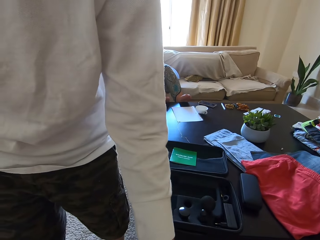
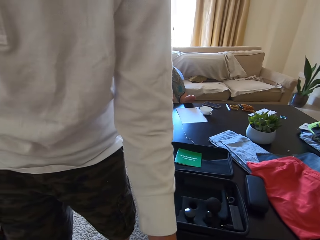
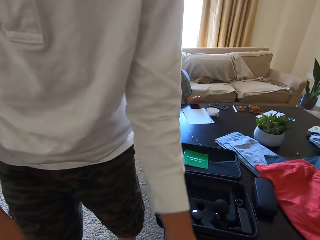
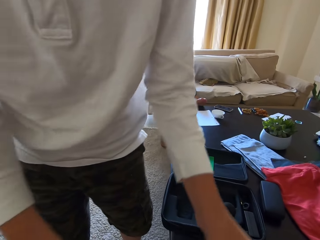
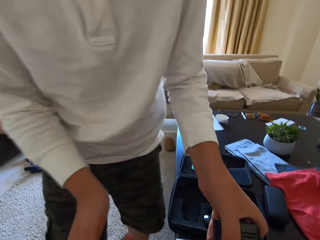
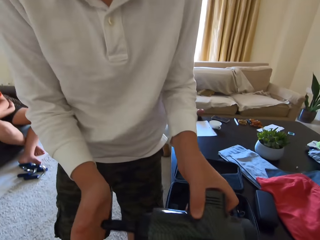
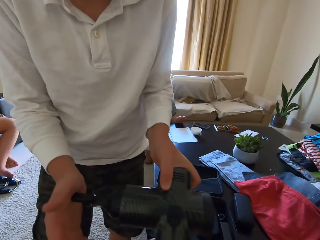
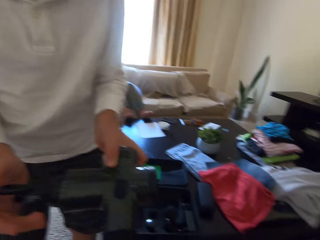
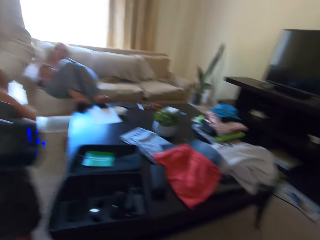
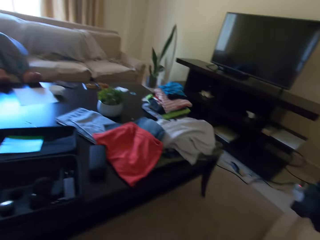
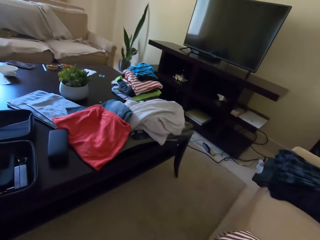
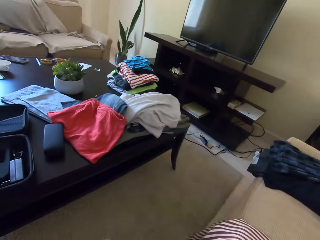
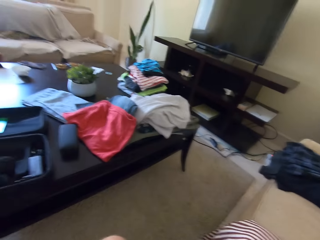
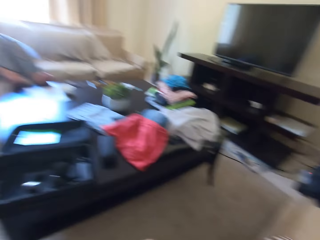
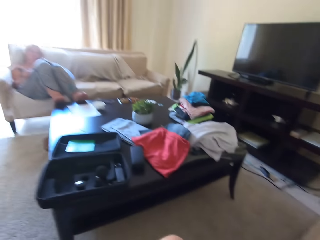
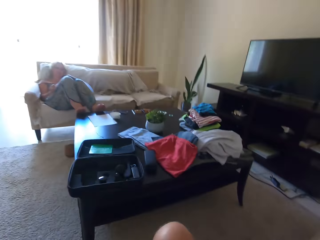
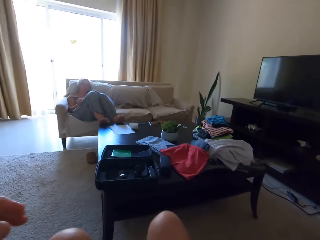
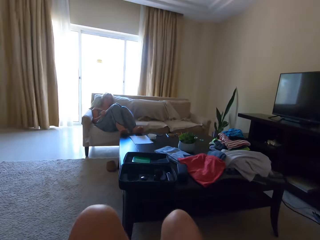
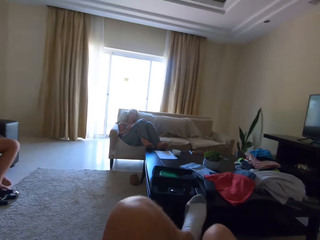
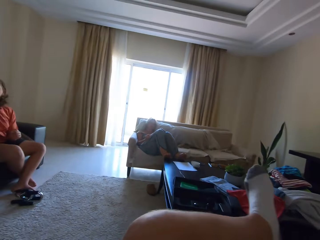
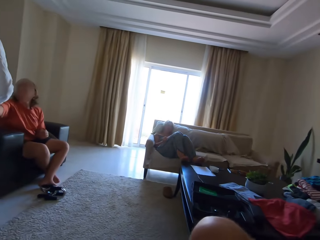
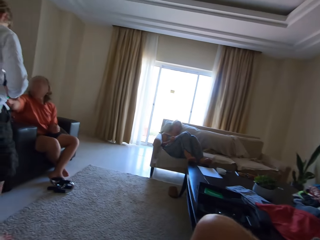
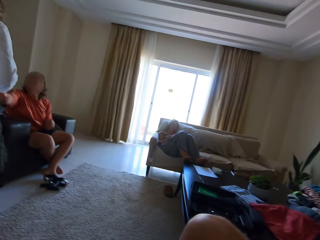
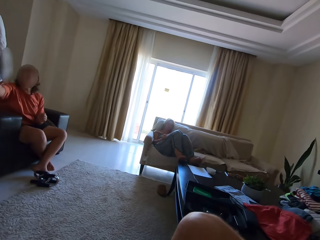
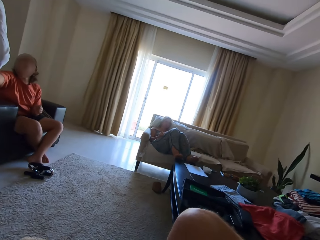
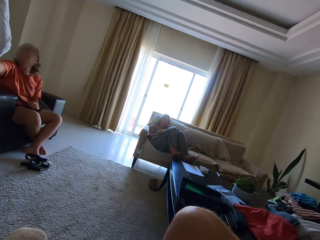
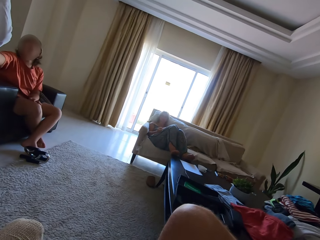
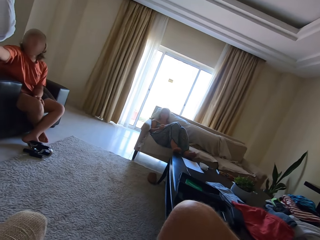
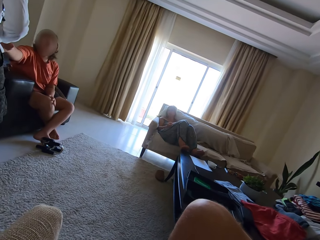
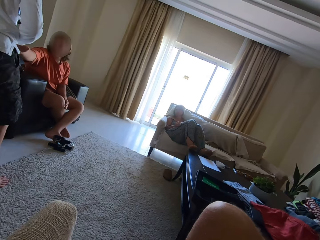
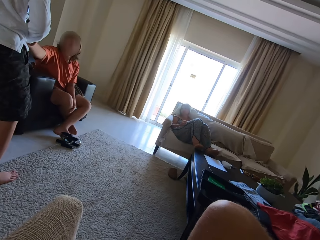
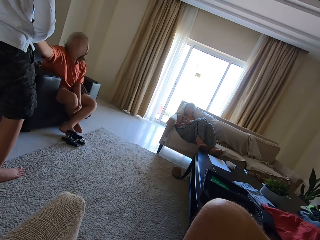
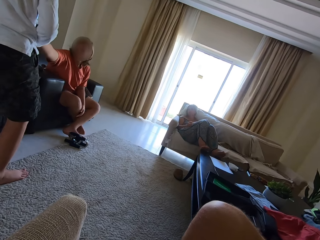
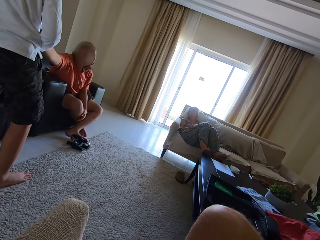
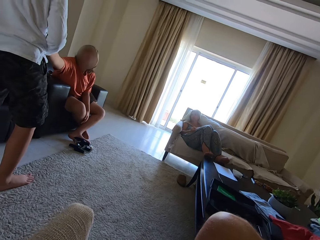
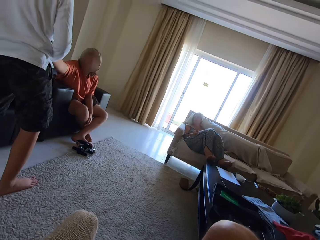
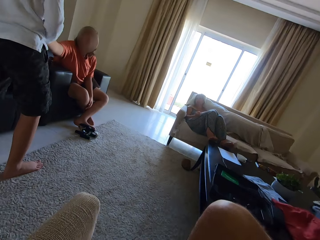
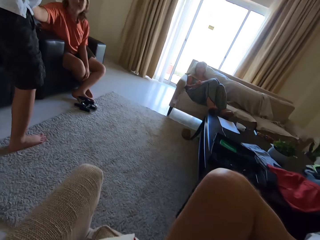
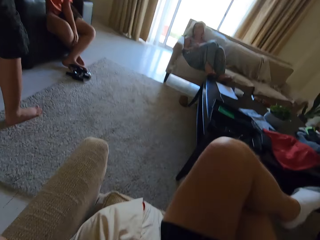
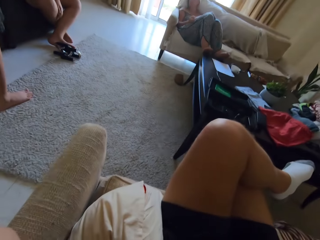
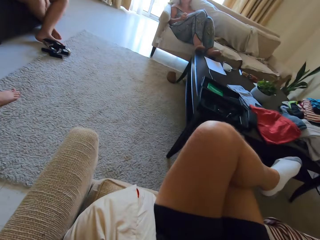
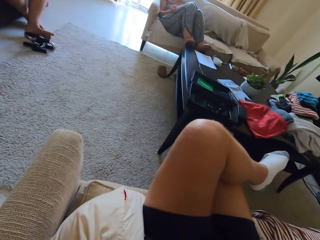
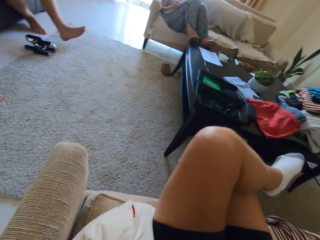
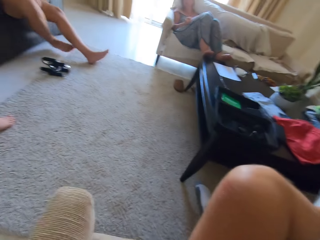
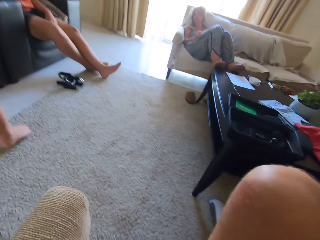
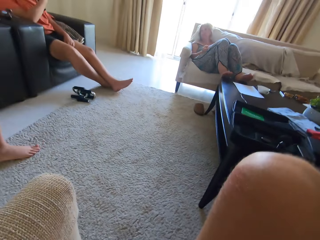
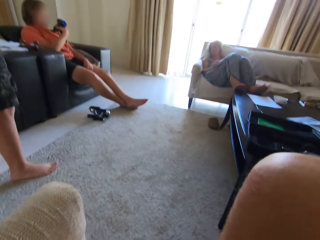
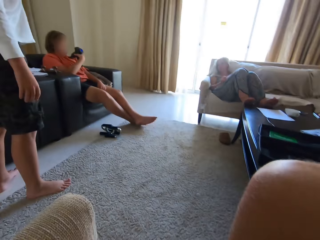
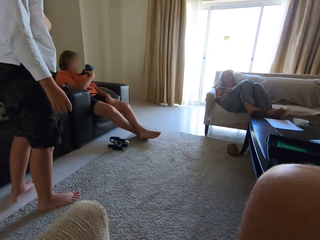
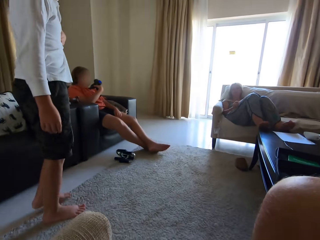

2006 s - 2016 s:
The camera wearer looks around. They fold the left leg. They look around. A person talks.

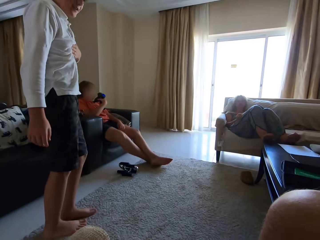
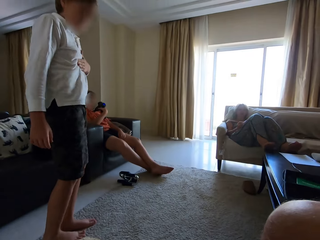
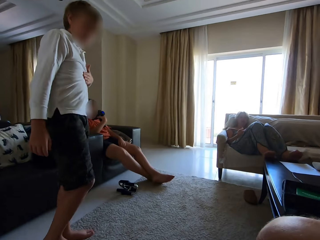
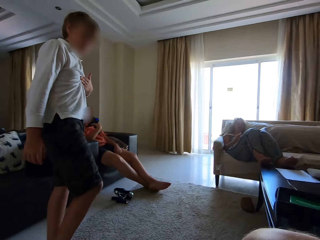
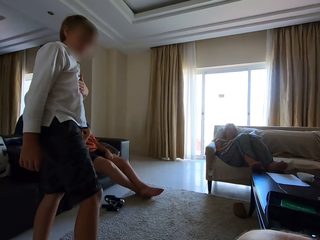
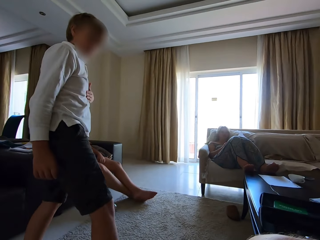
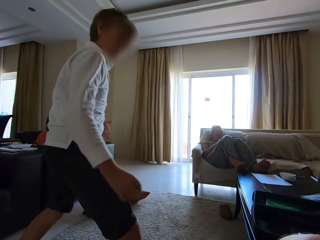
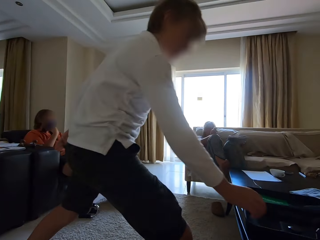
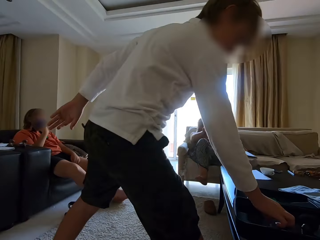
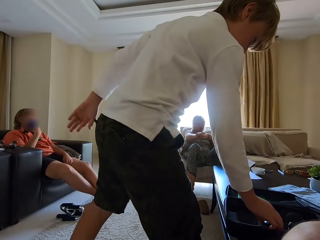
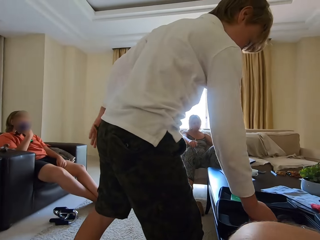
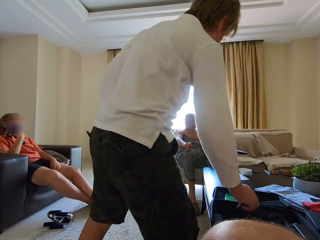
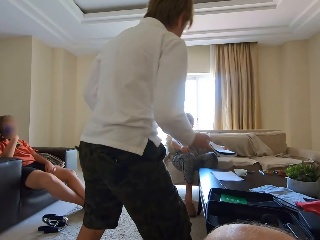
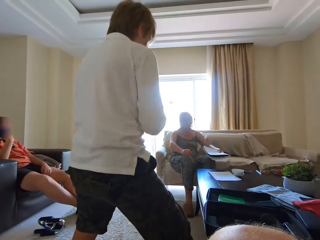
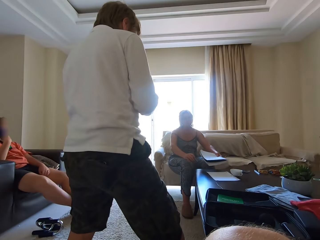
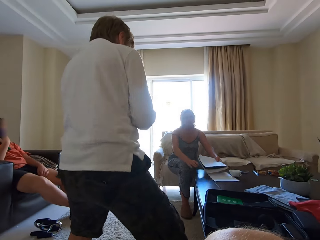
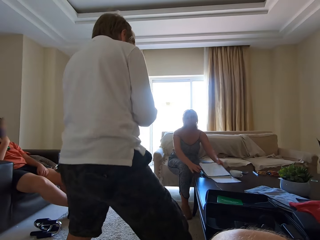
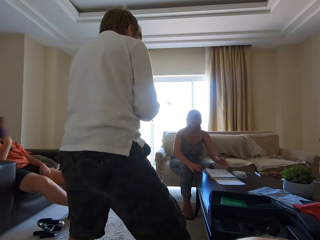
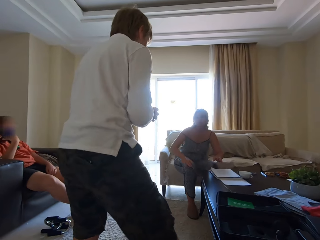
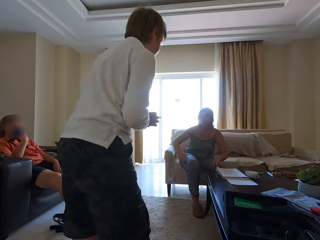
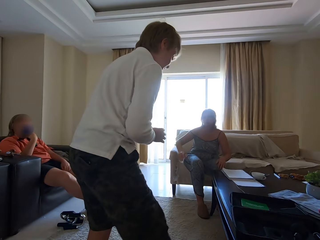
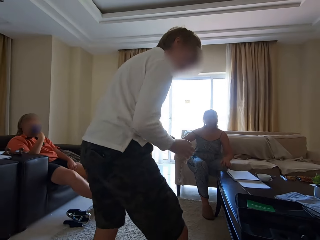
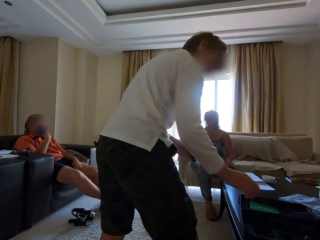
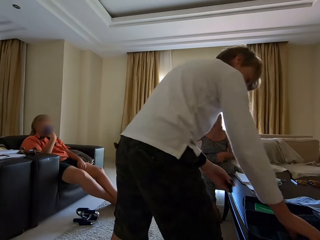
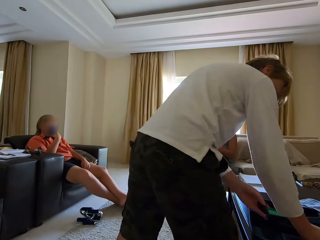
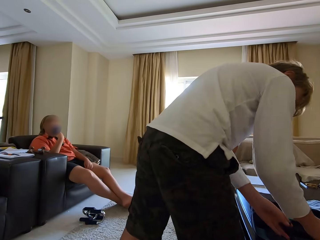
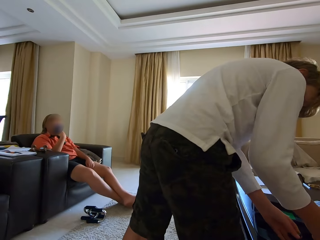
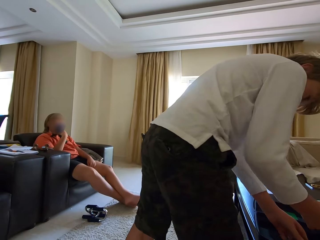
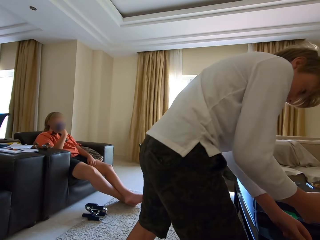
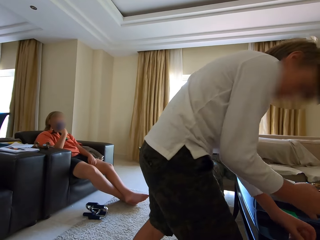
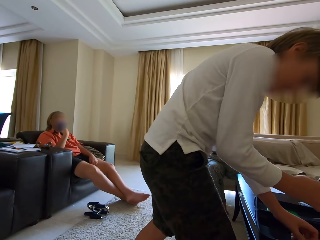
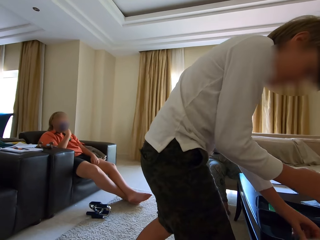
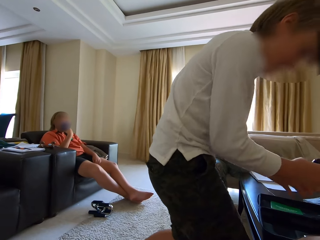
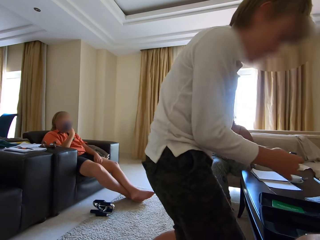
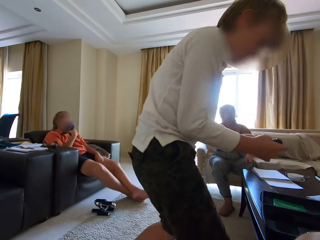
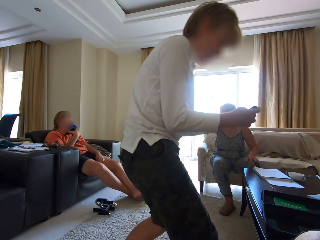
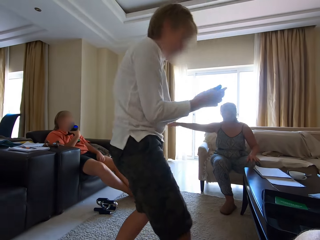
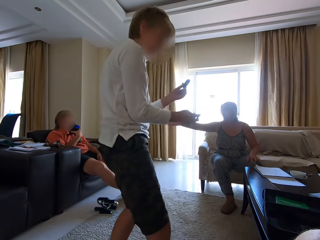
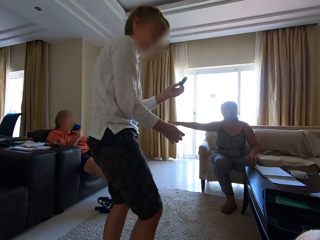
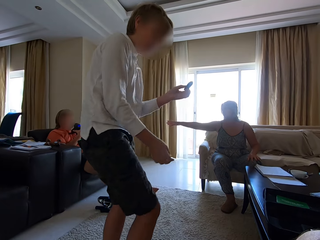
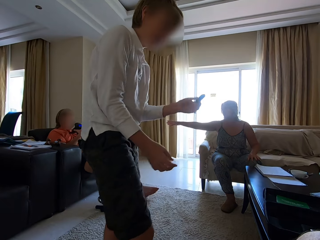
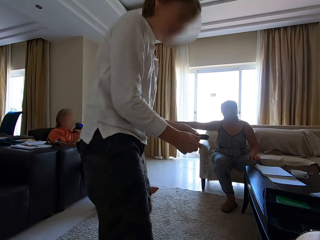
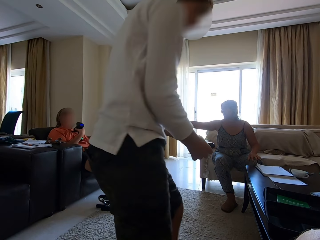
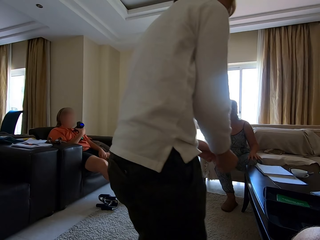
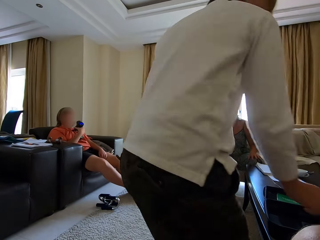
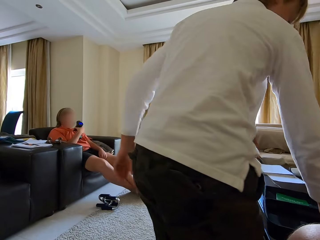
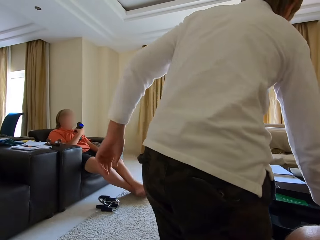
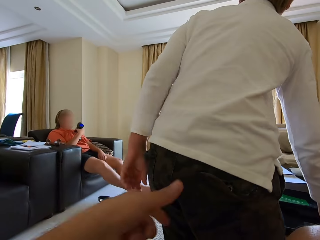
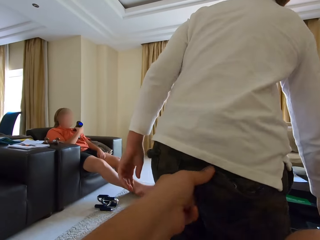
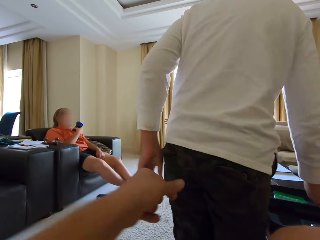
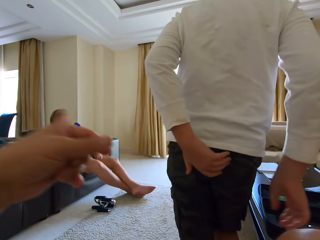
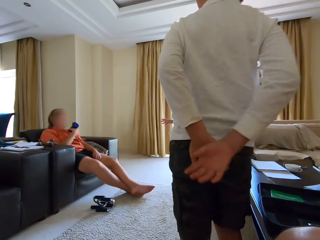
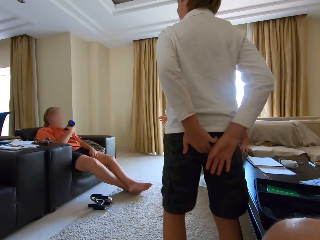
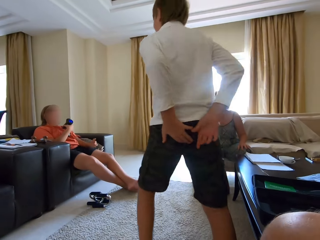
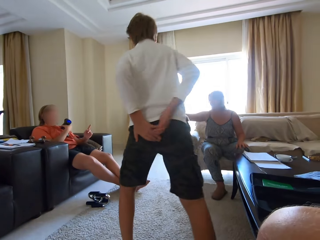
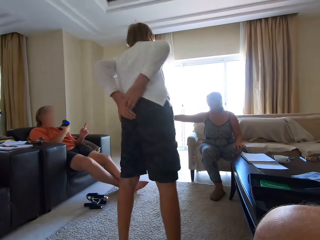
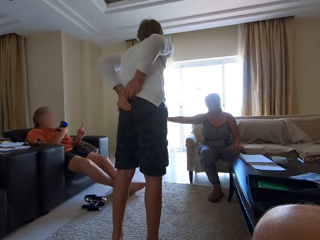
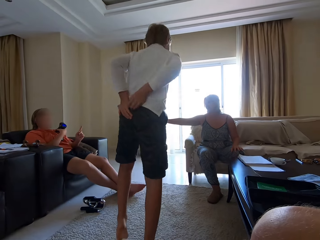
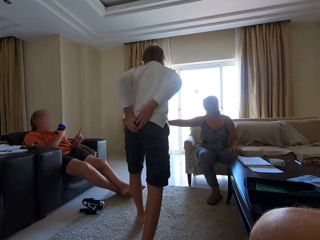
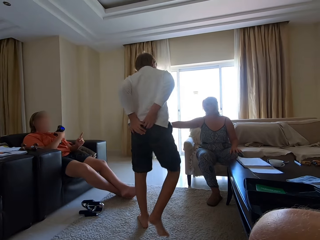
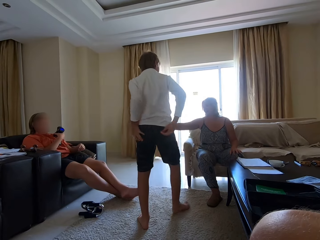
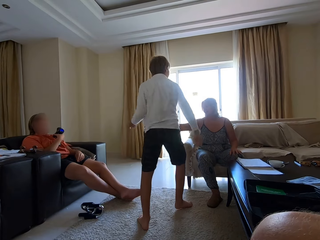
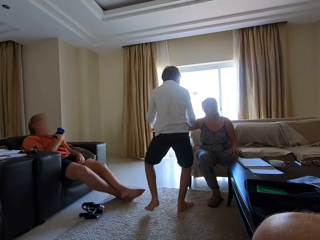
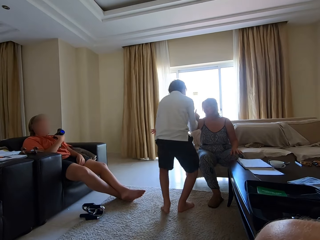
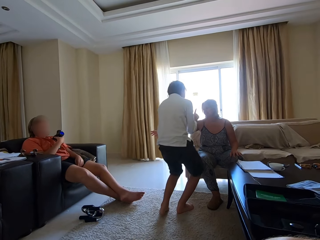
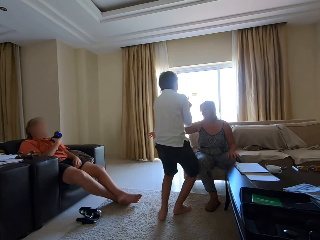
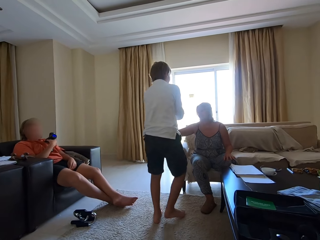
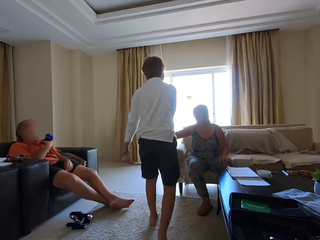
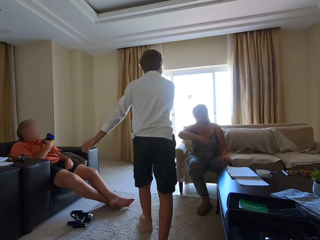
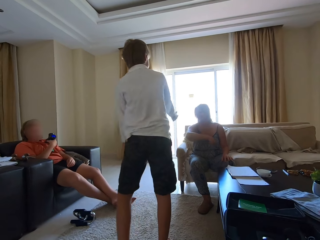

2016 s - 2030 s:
A man walks around. He picks something and dances. The camera wearer looks around. The man picks something and dances. The camera wearer looks around. A person talks. The camera wearer touches the man and looks around. The man converses with a woman. The man dances.
